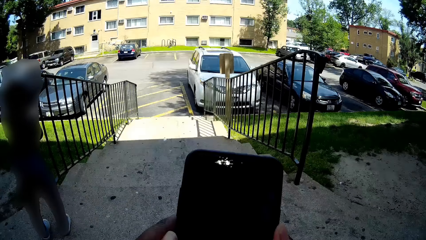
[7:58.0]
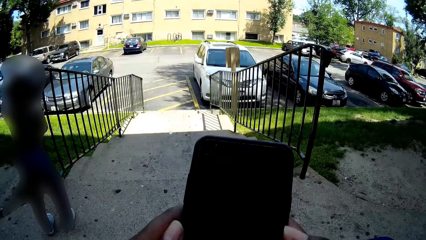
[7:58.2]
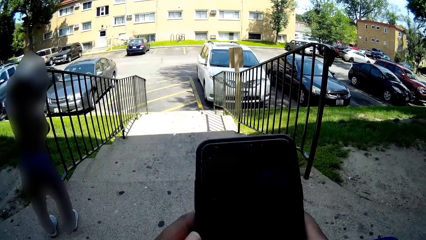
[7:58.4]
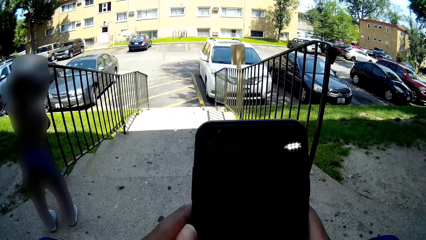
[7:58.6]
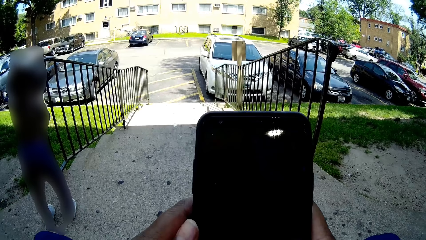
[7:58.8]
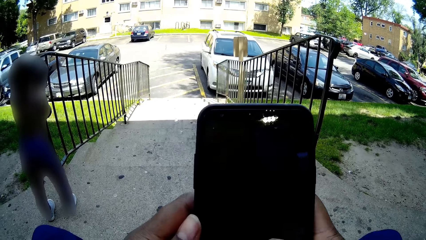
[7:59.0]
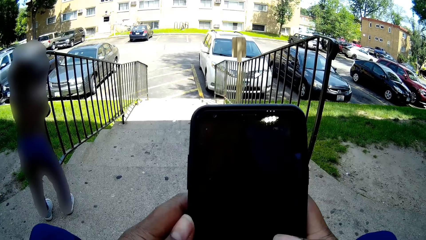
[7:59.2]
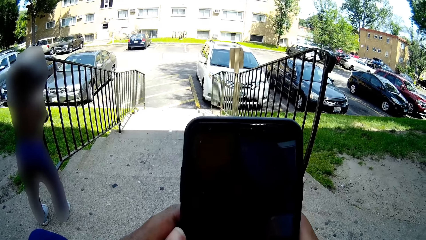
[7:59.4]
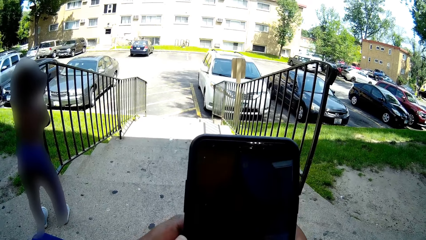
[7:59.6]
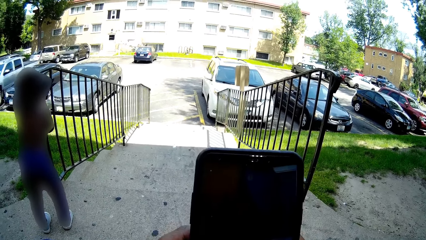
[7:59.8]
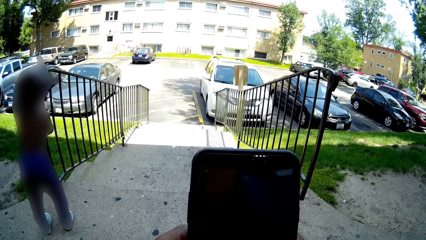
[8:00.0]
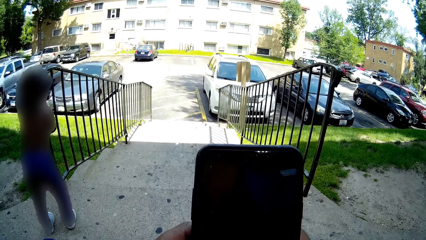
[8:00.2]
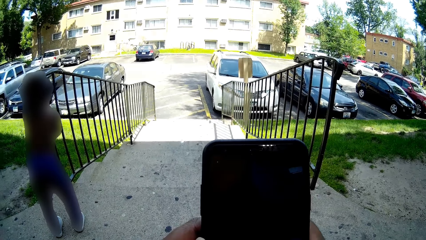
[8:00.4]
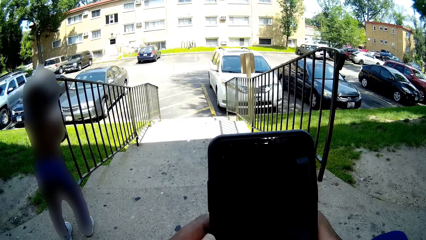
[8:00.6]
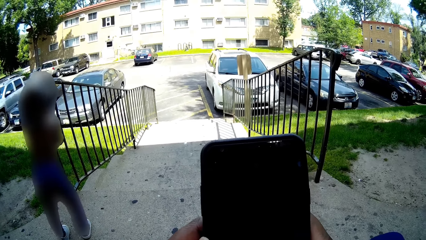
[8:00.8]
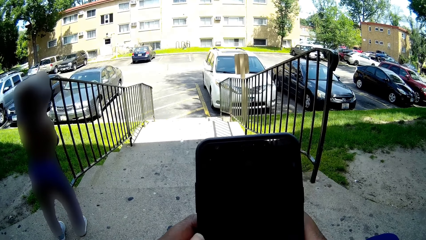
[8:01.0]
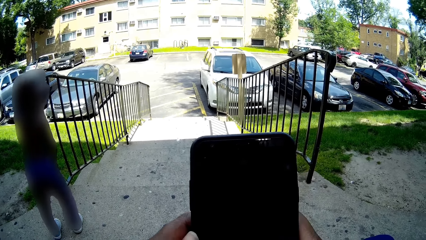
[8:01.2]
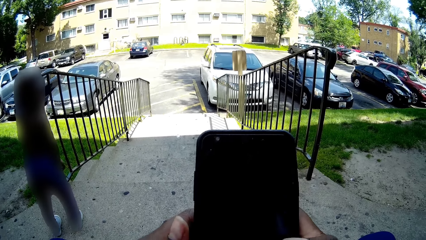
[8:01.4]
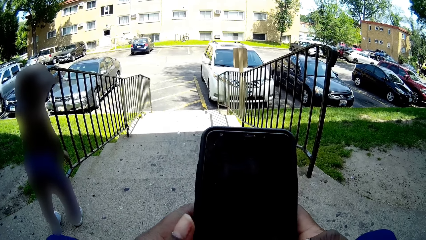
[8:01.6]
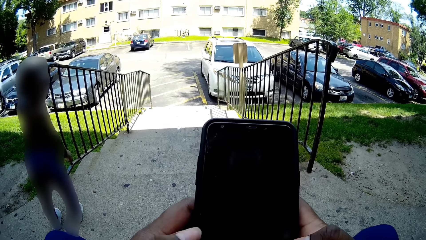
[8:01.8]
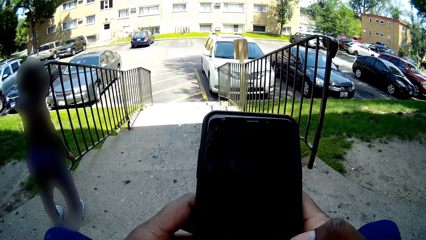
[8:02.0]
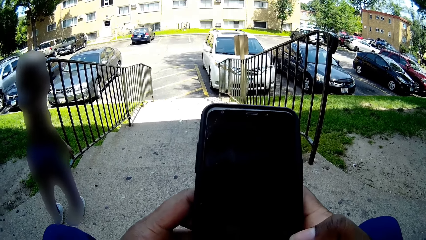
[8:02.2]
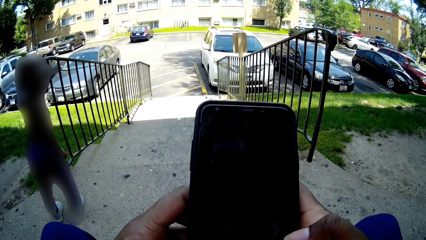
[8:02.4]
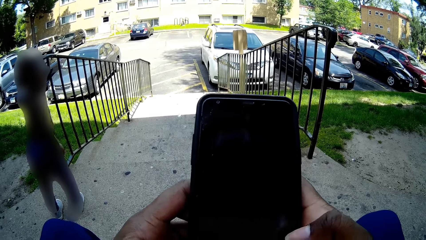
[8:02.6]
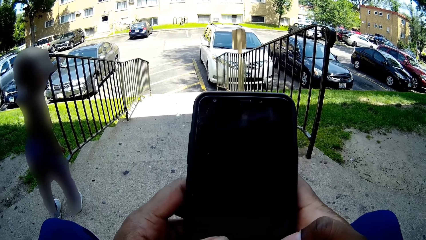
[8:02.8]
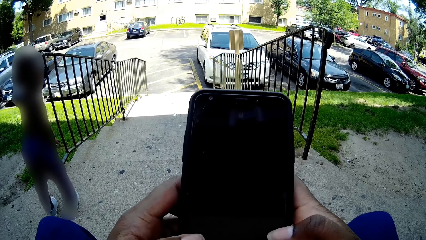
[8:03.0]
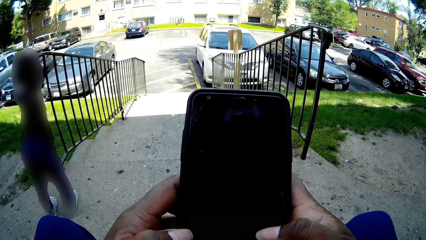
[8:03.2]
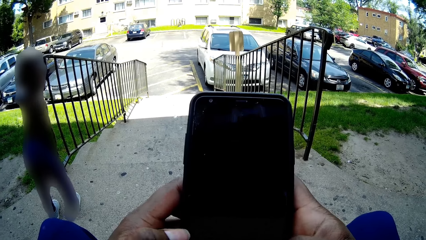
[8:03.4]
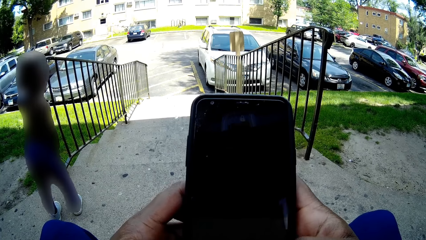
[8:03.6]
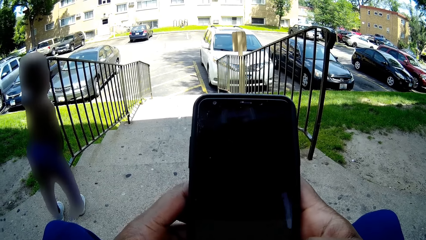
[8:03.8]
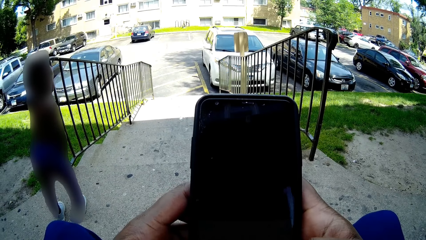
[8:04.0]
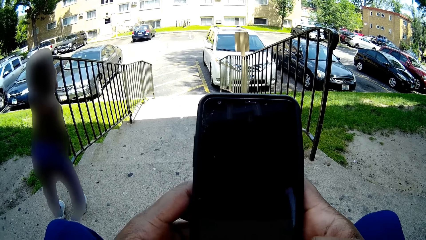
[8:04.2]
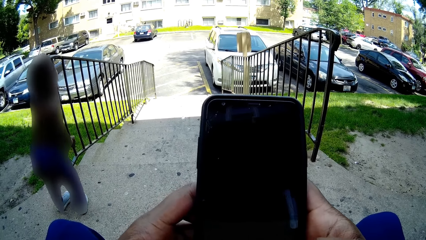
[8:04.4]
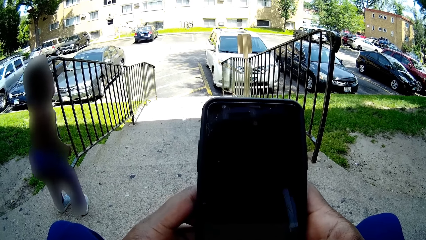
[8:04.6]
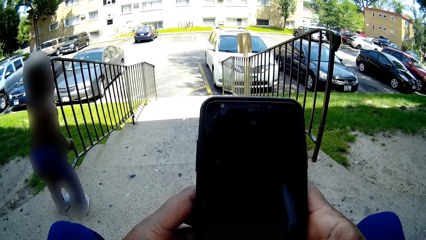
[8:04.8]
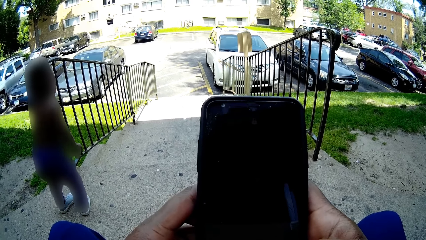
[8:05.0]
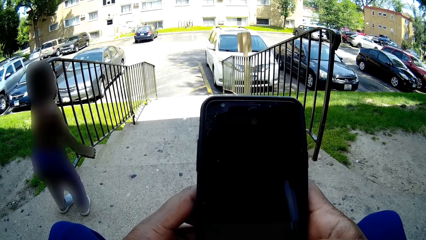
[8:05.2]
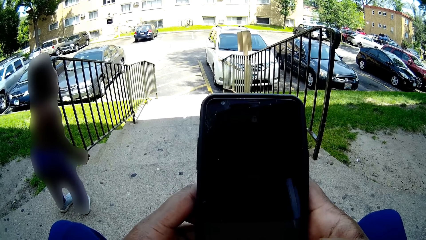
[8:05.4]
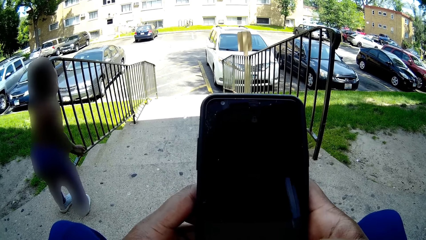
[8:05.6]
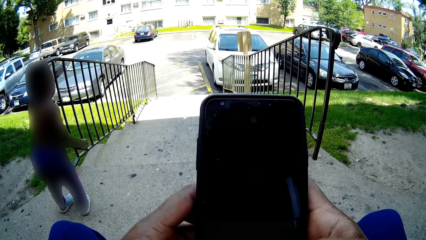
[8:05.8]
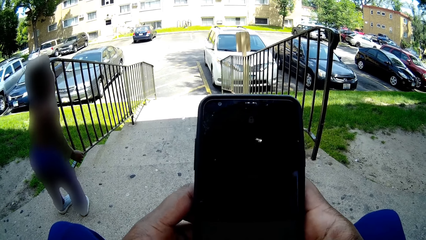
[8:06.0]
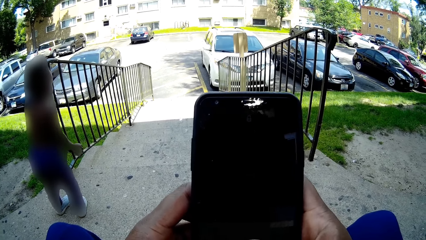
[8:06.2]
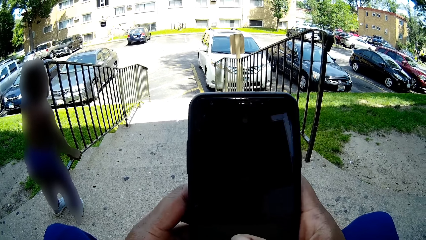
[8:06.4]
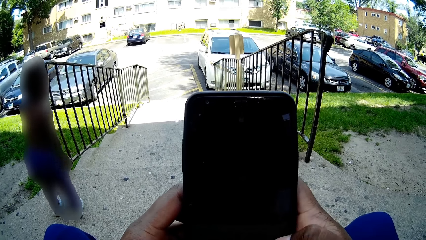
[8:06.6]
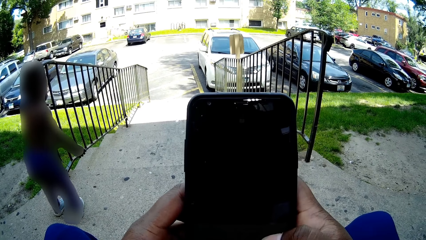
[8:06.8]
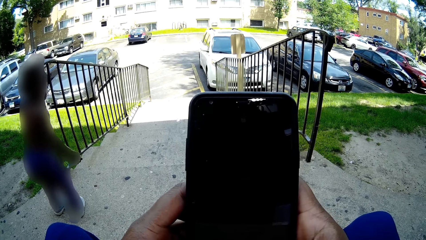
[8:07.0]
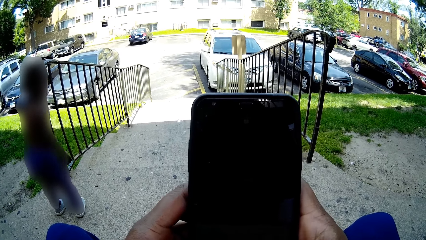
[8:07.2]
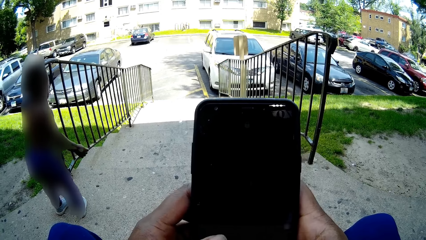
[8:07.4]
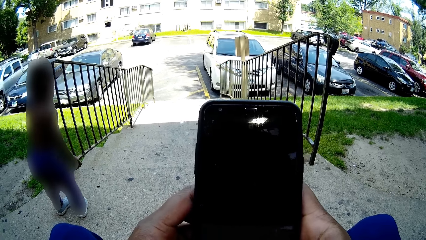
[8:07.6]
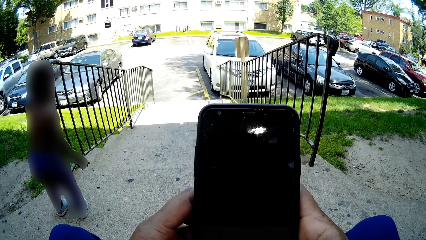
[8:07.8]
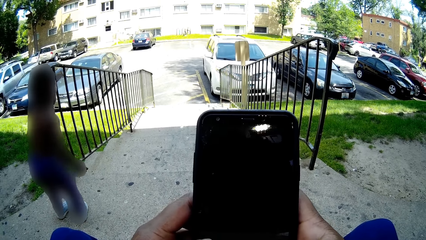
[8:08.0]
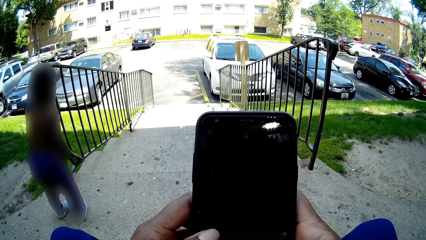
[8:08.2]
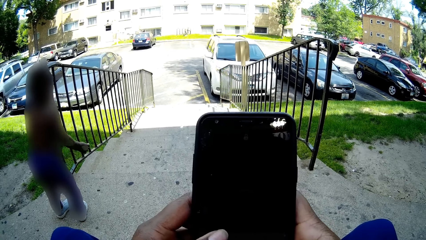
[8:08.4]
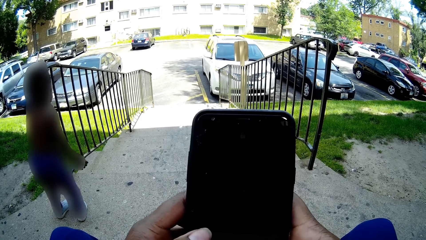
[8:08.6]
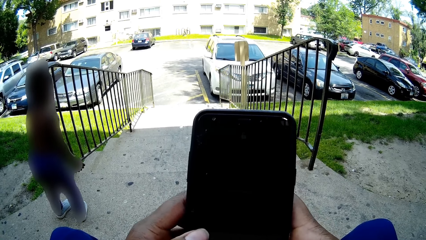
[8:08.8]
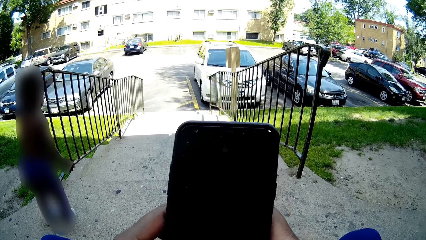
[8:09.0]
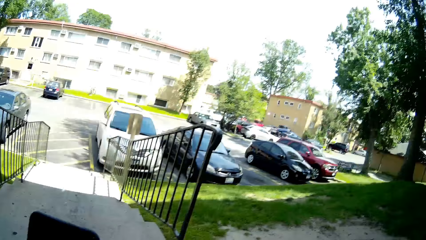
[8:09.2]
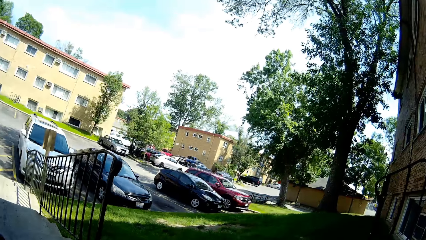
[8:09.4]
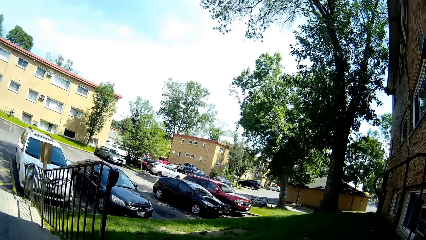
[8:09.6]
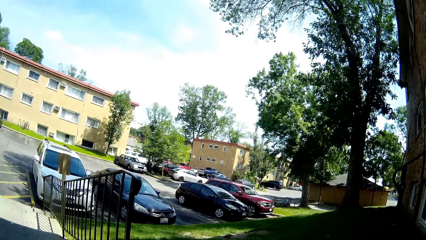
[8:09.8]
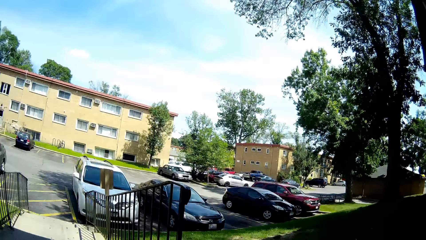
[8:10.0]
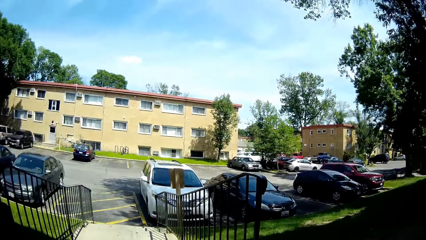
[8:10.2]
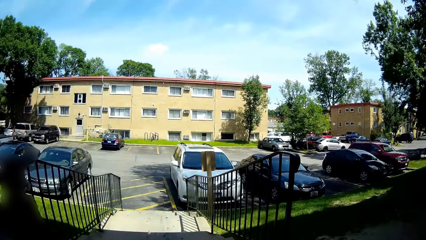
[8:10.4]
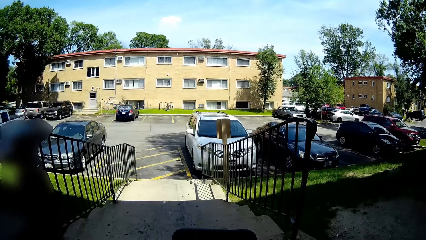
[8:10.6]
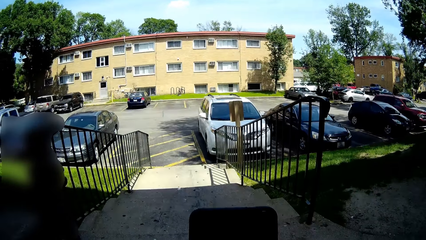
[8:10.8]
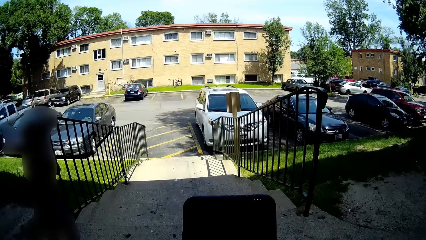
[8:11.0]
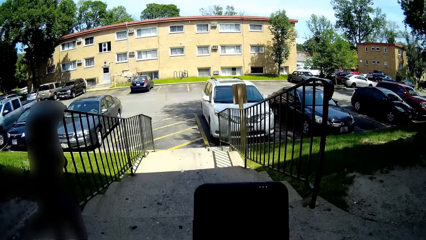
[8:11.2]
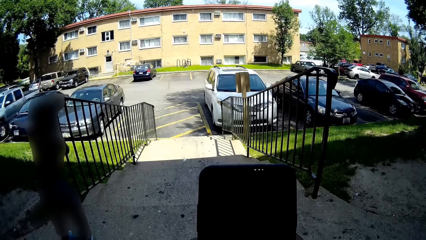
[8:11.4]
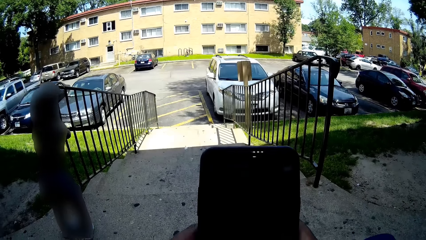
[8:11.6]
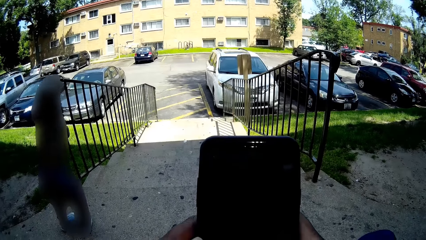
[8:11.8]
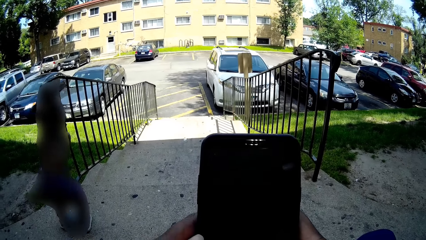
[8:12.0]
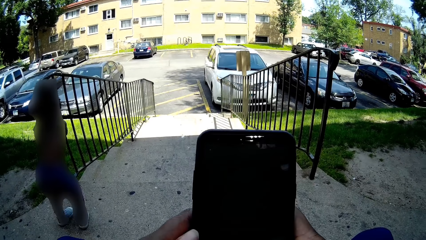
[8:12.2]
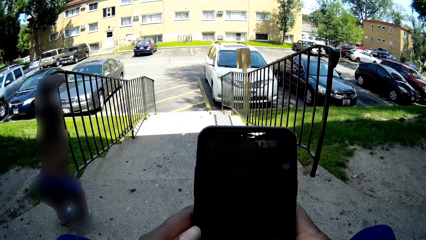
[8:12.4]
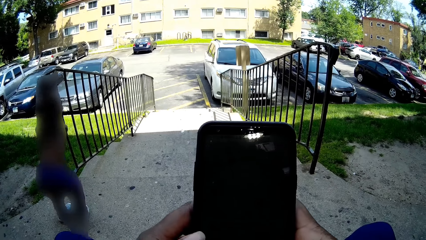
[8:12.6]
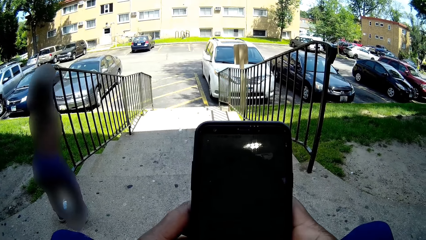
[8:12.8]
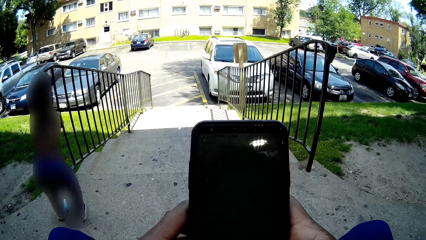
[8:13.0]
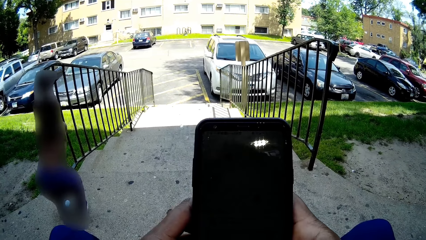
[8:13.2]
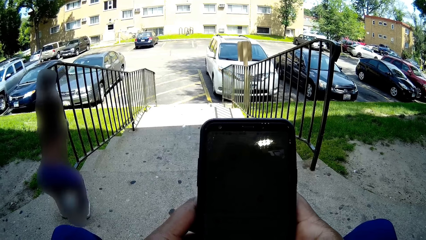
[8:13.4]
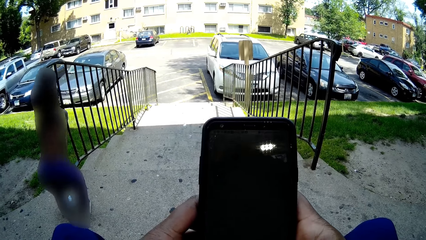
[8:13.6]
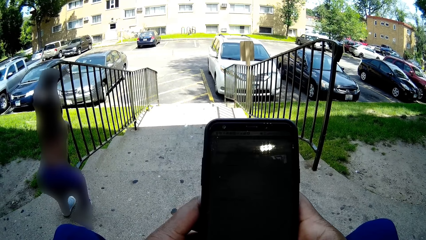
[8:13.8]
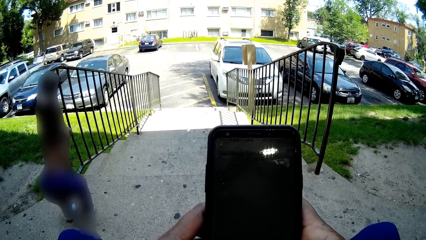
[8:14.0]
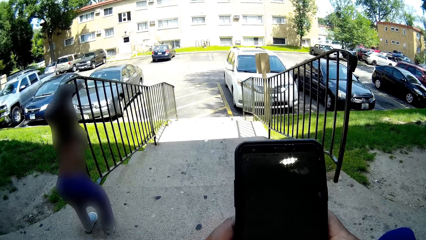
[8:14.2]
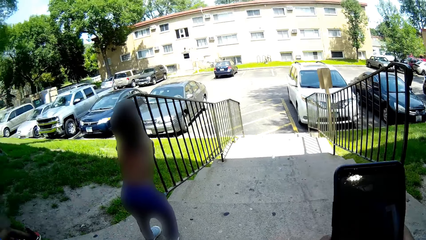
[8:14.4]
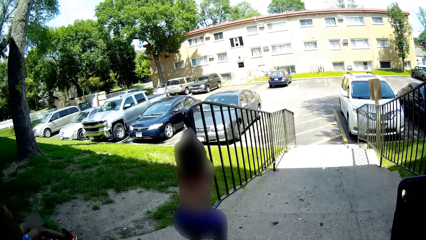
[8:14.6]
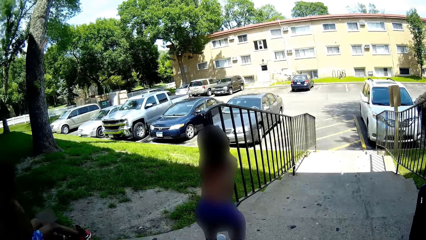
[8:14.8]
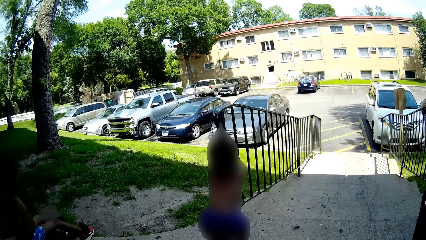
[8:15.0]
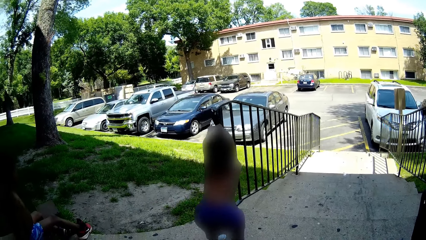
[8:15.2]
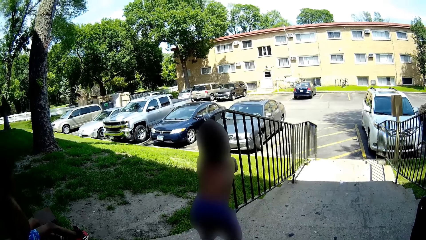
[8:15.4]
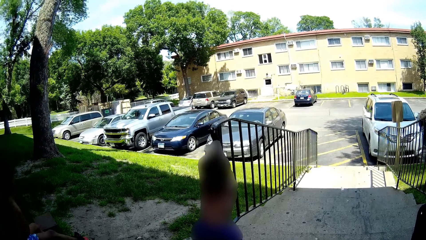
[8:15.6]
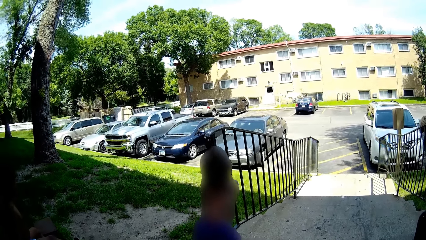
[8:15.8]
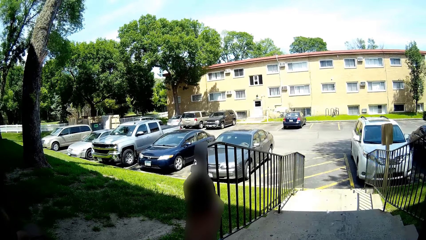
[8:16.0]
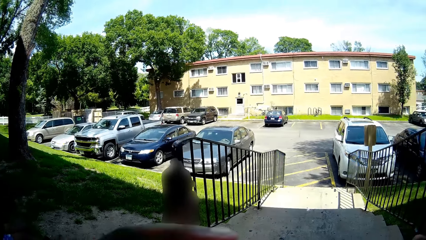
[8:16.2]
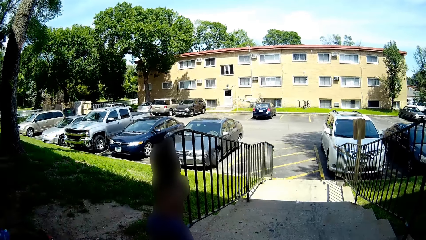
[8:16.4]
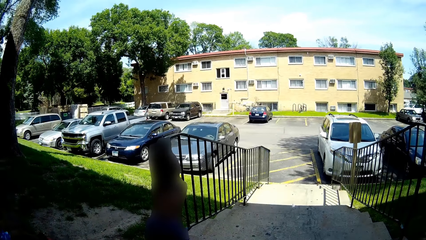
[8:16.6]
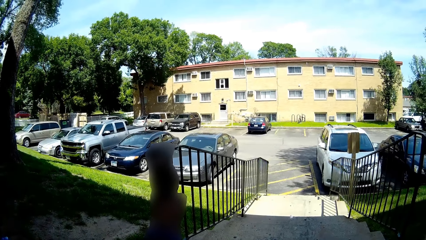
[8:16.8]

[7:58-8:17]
The camera wearer holds the phone with both hands. They use the phone and operate the phone with both hands. A baby shakes the stair rail with his left hand. The camera wearer looks around and operates the phone. The baby plays.
